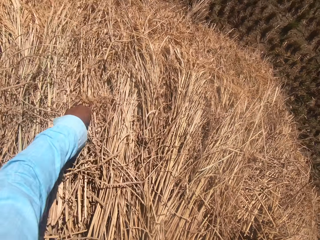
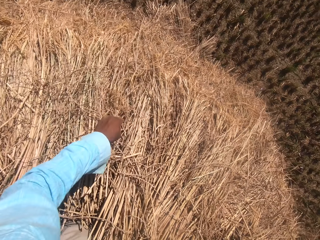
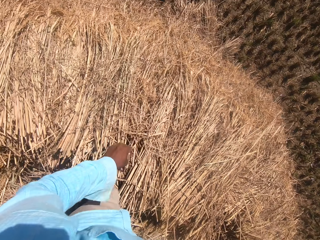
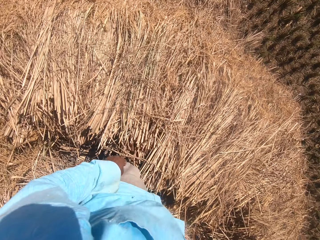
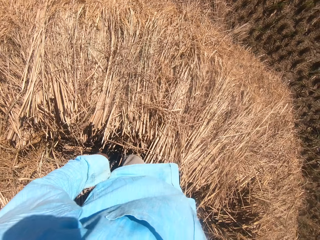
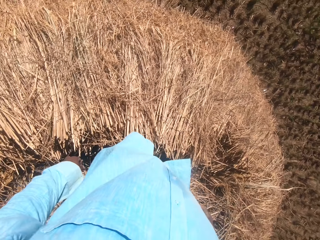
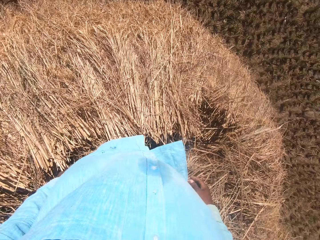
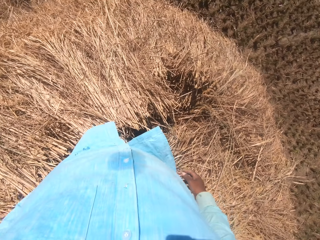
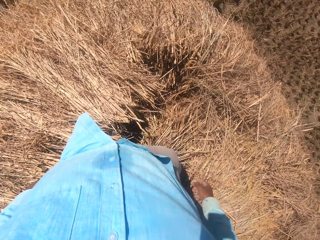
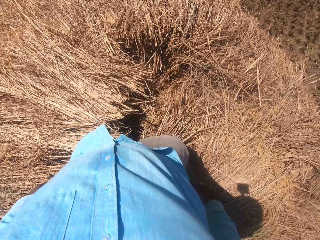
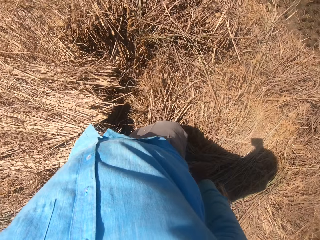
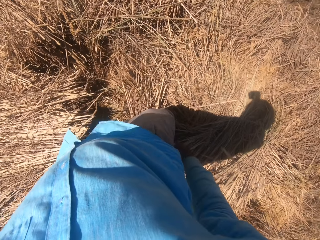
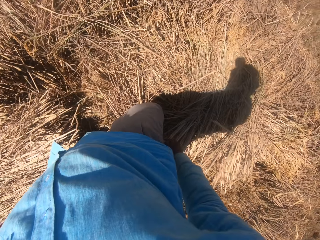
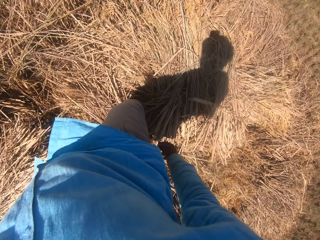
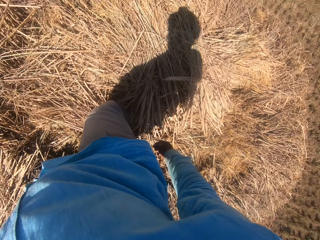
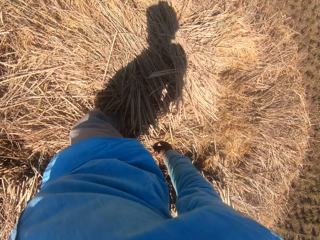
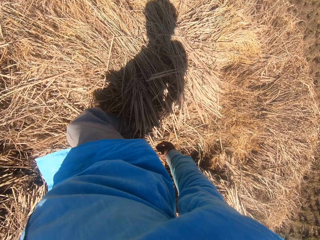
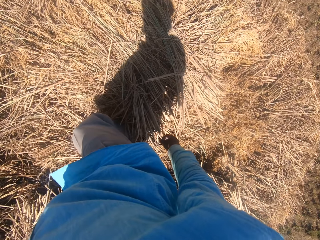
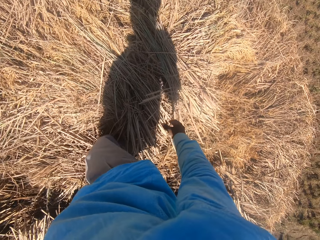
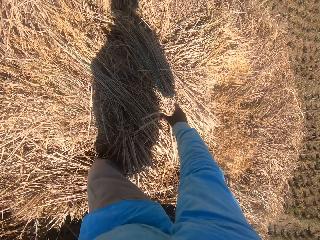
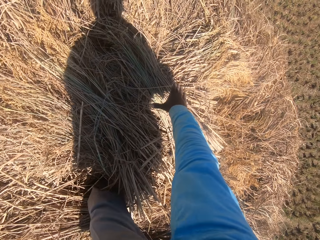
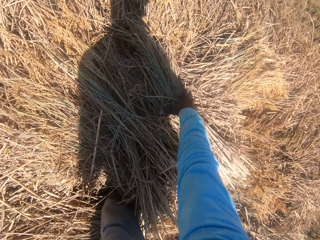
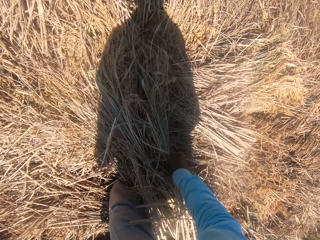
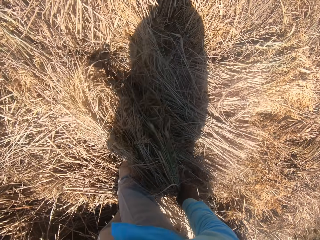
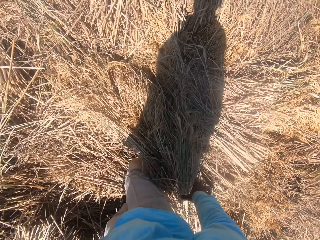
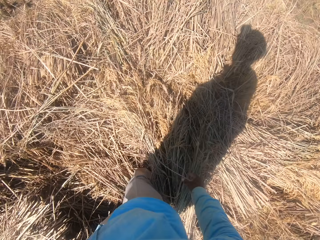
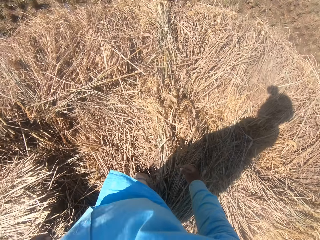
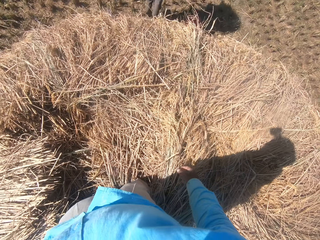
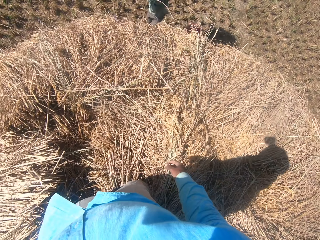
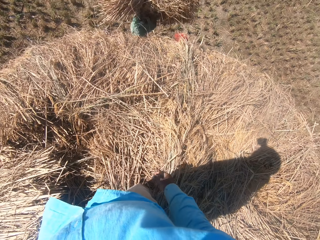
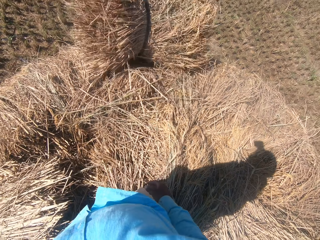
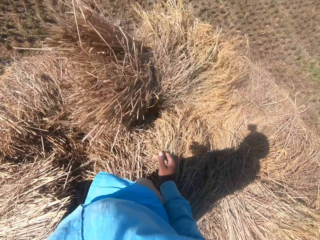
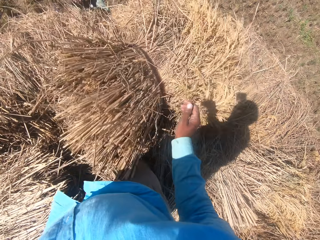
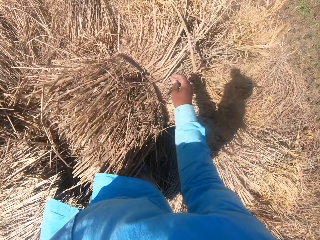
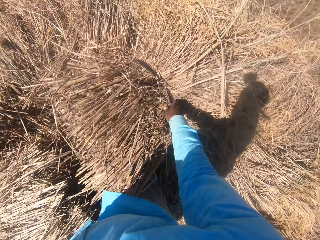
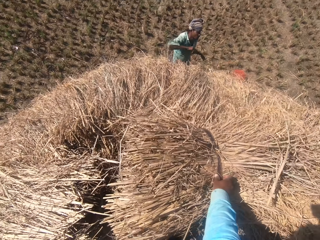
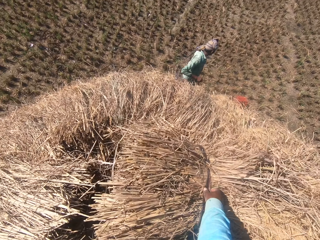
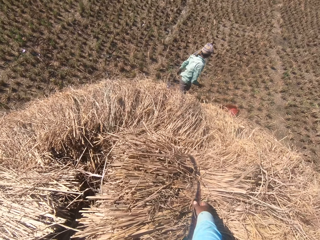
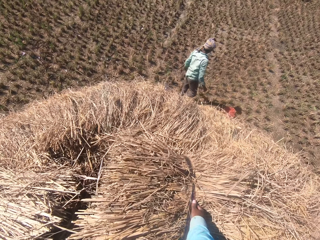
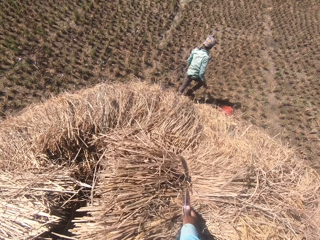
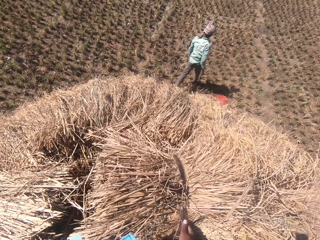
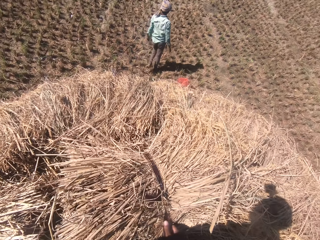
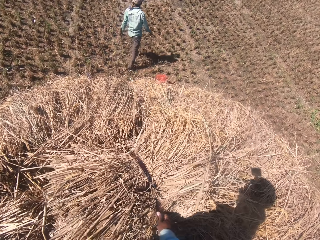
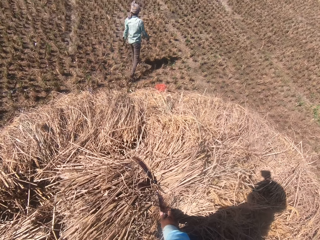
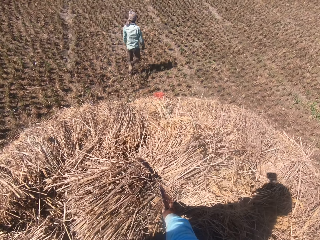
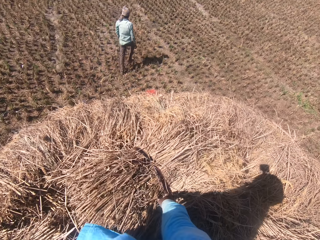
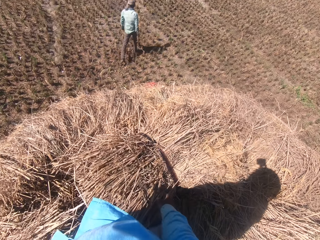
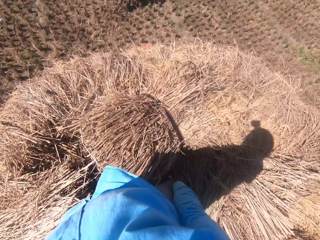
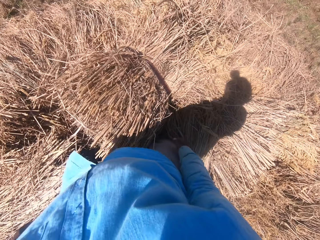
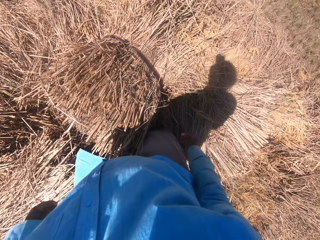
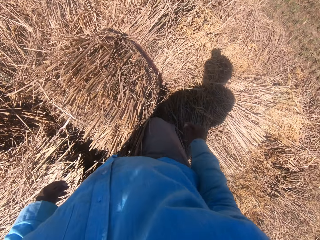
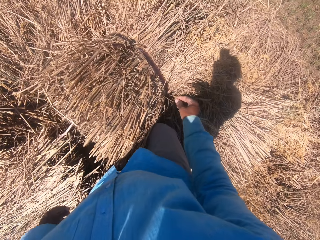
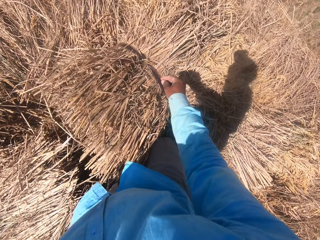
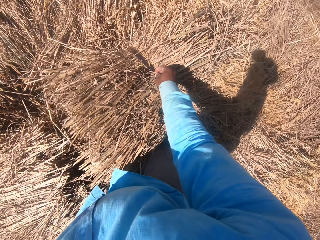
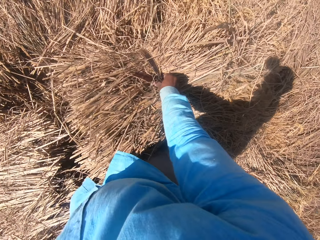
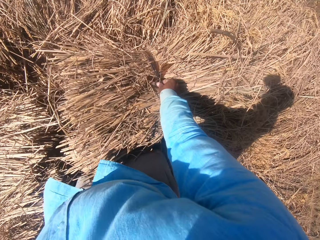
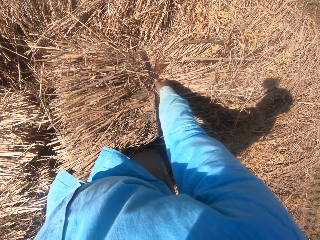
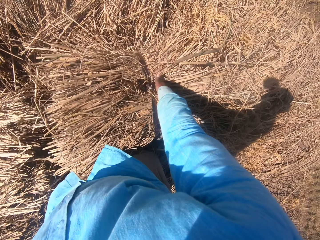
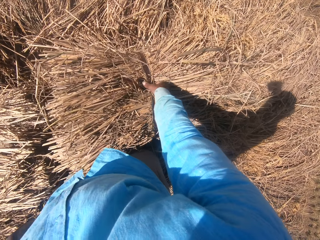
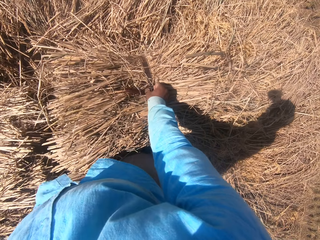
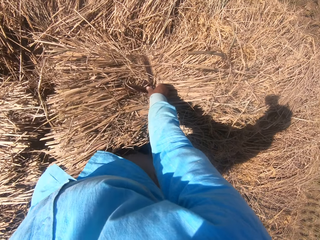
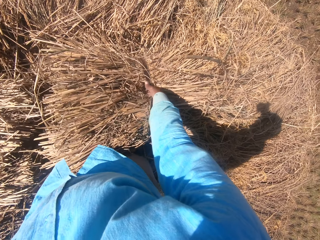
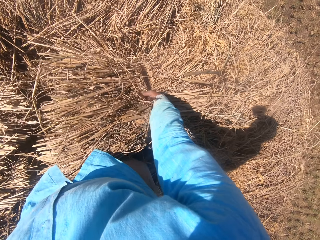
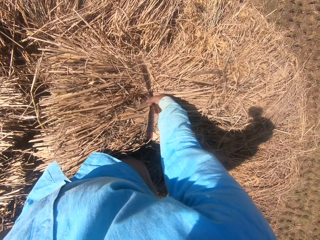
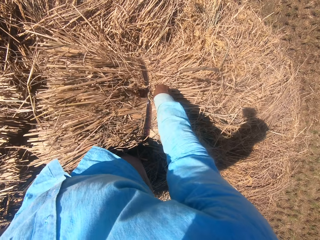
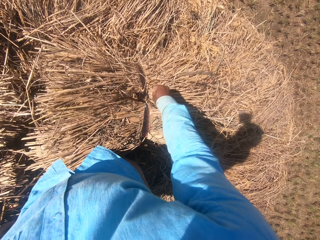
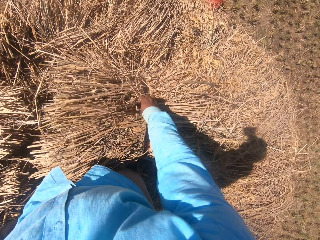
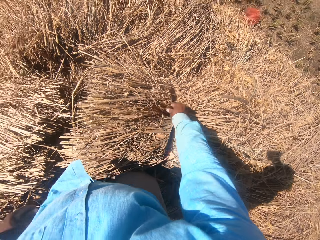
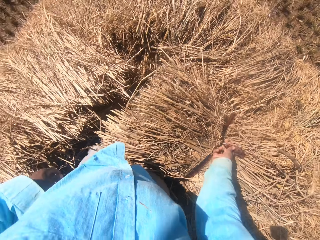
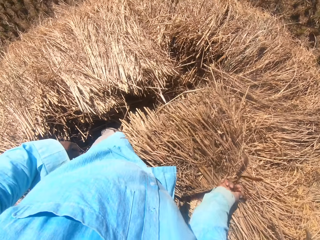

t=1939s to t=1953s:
The camera wearer looks around. He moves the wheat. He looks around. A man steps forward, throws the wheat, and converses. The camera wearer touches the rope. The man walks around. The camera wearer adjusts the straw grass on the floor with his hands. He touches the rope. He loosens the rope on the straw grass with his right hand.

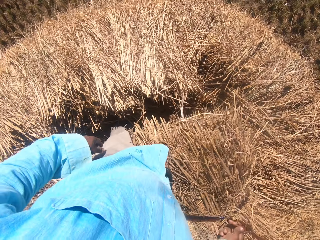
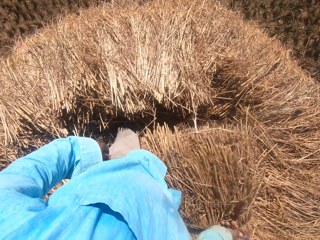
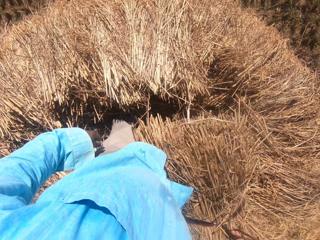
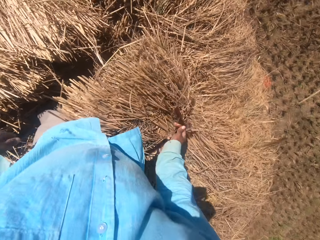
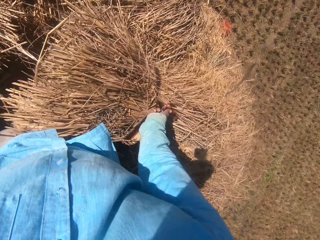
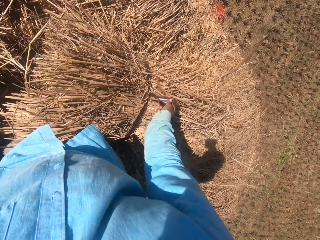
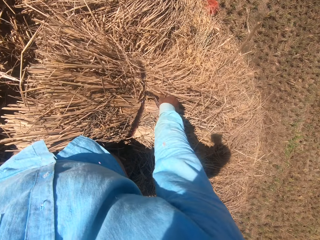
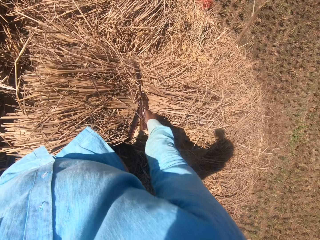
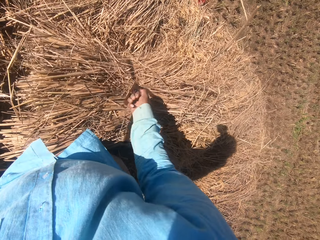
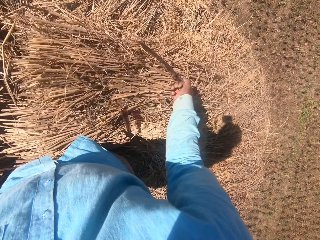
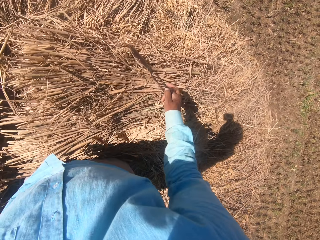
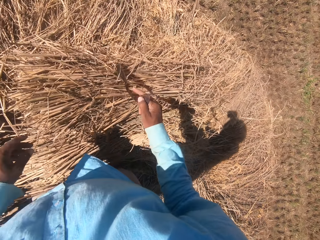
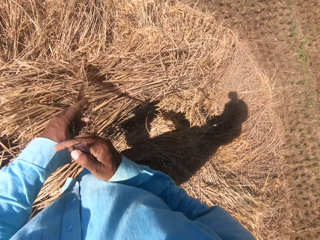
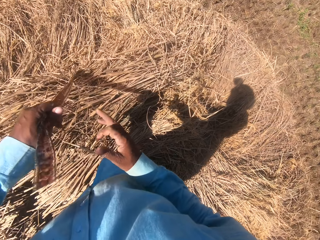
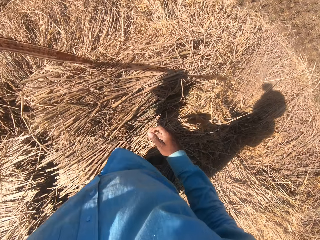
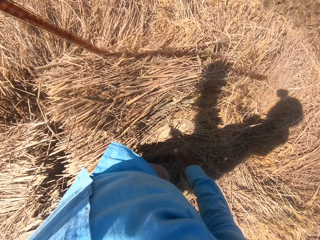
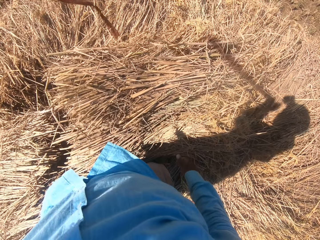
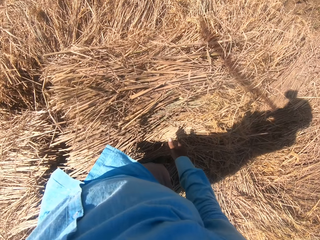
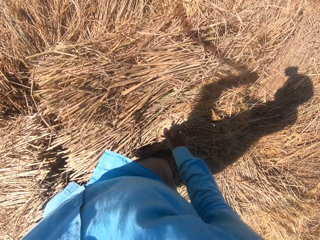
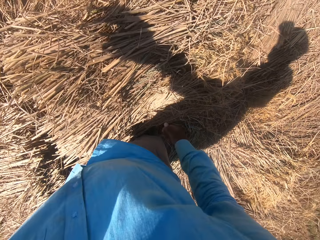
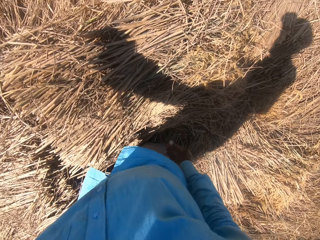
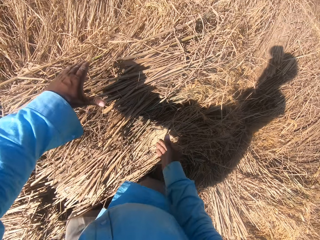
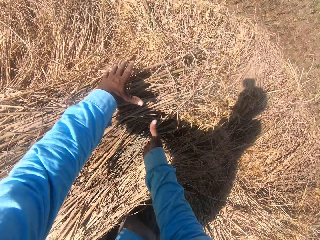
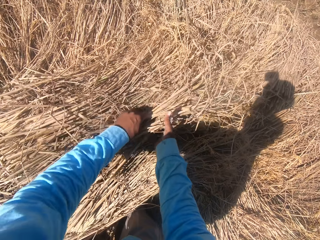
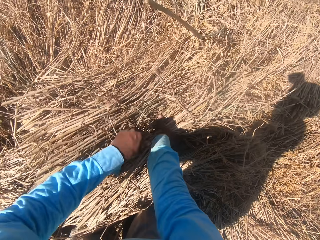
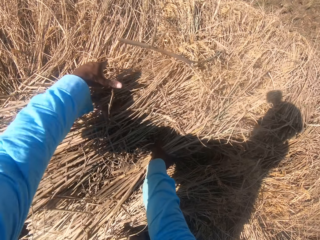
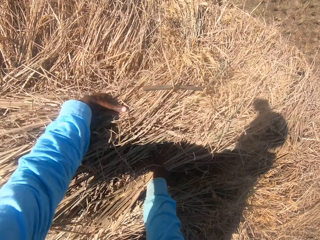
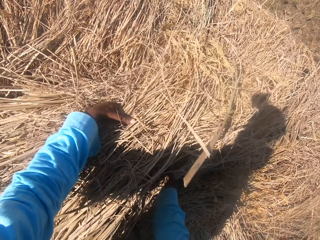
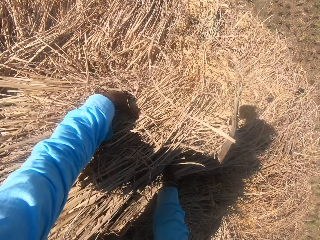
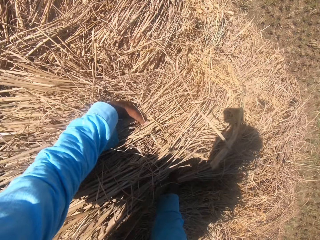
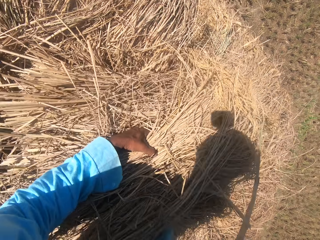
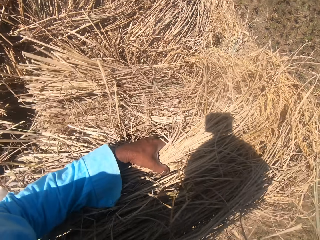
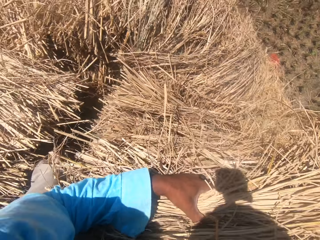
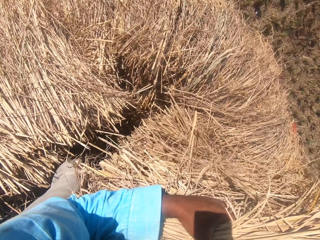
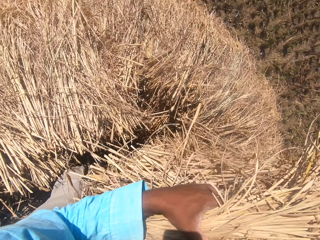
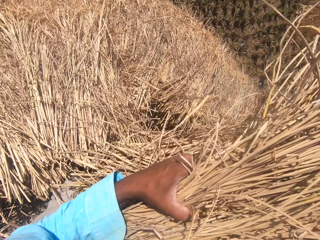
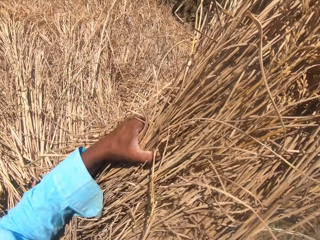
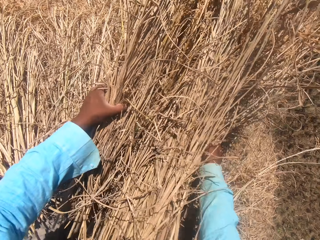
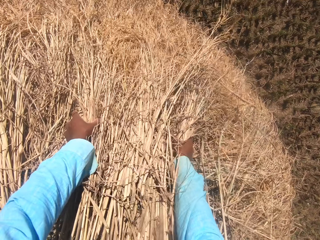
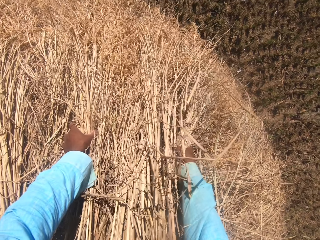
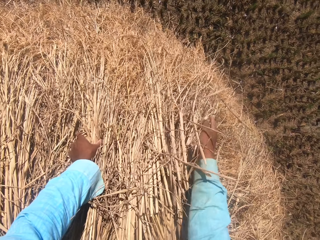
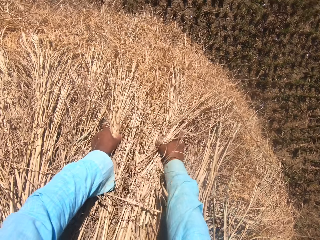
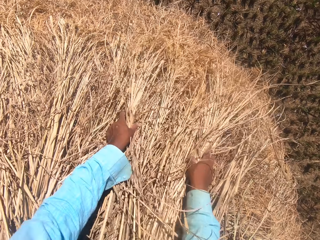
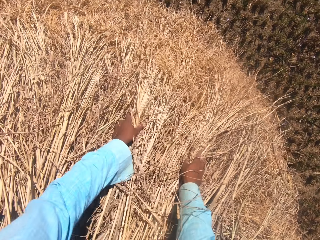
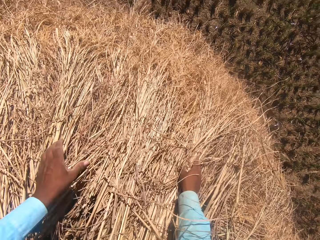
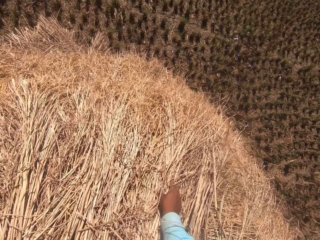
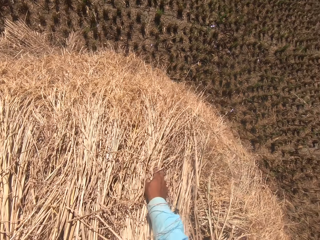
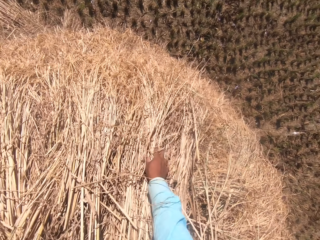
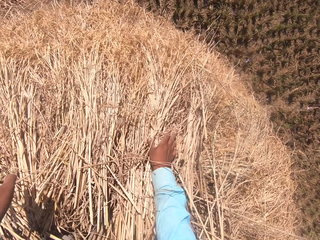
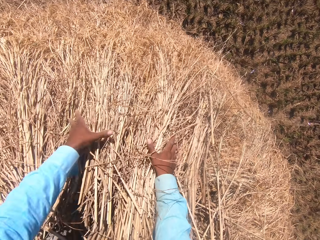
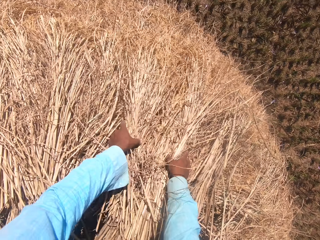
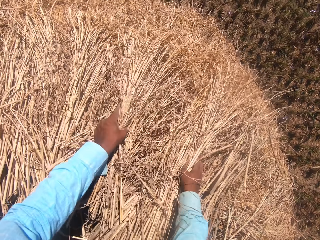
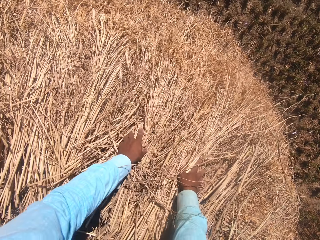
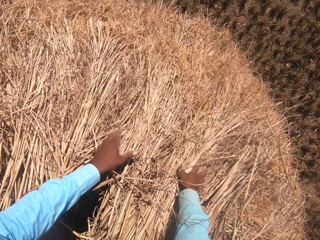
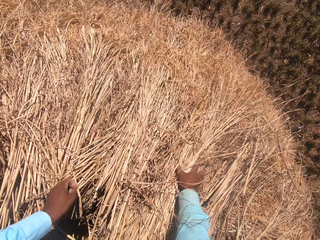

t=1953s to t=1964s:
The camera wearer looks around. He passes the rope to the left hand. He moves the rope in his hands. He lifts the rope. He tosses the rope on the floor with his left hand. He lifts the wheat. He moves the straw grass on the floor with his hands. He throws the wheat. He moves the wheat. He converses. He moves the wheat.
